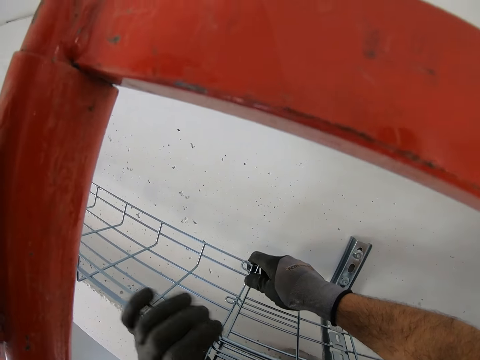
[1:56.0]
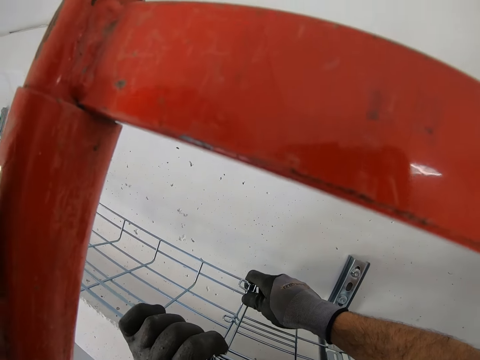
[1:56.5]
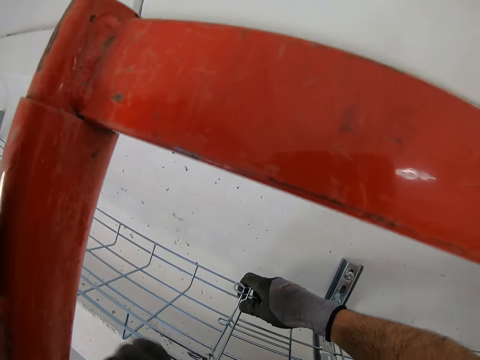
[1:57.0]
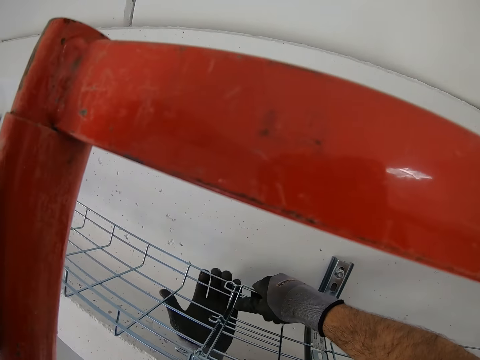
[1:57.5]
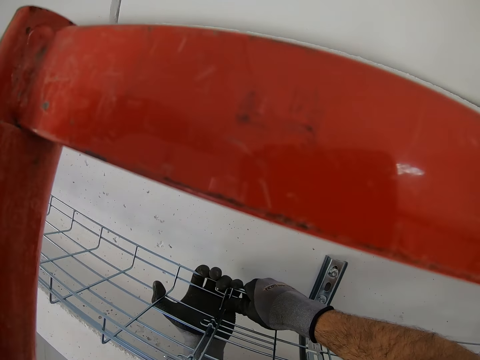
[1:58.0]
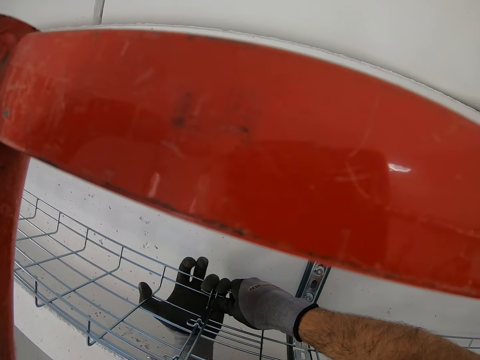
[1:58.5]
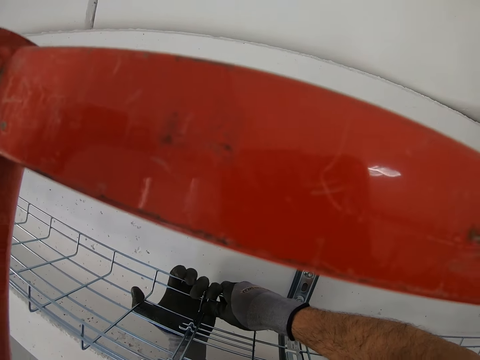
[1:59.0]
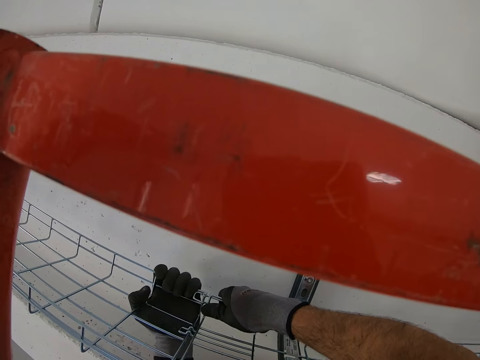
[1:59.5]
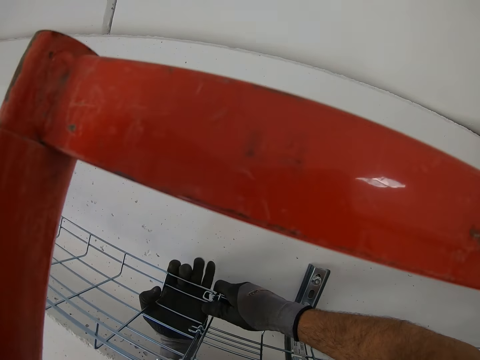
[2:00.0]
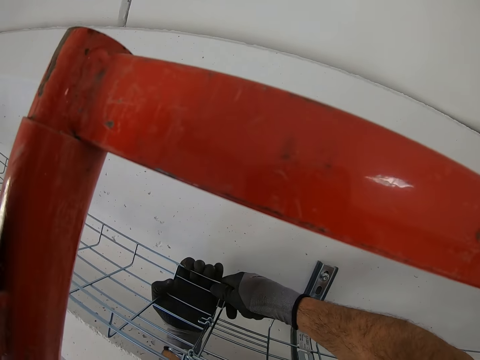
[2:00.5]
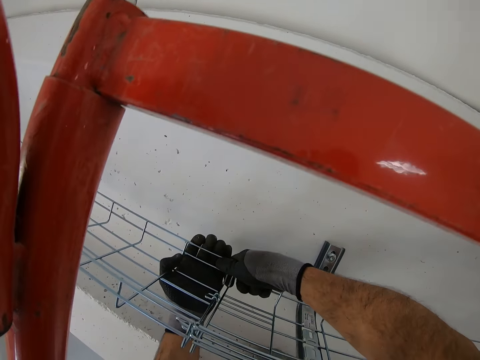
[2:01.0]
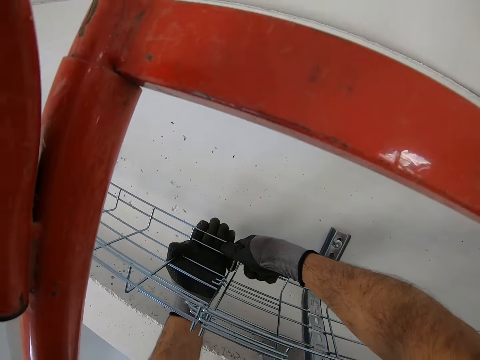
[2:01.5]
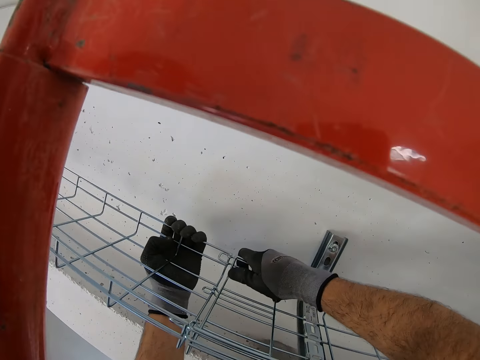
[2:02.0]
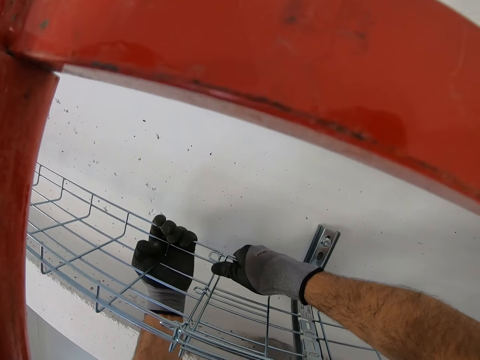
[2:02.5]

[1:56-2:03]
The camera wearer joins the metal racks.

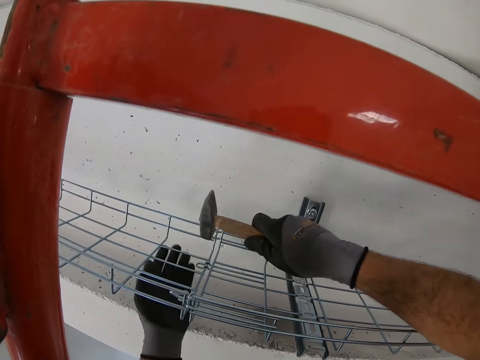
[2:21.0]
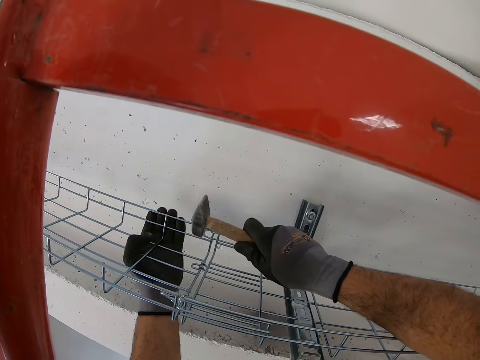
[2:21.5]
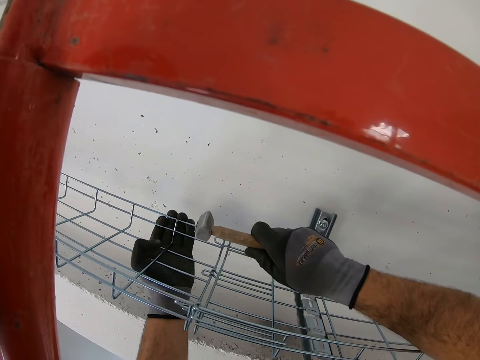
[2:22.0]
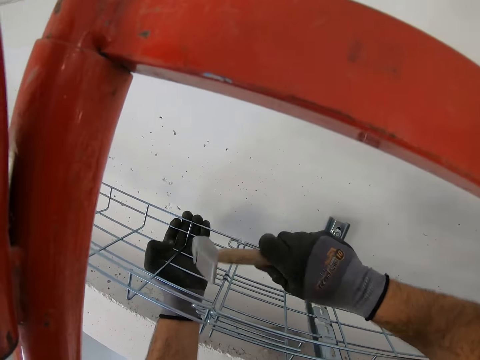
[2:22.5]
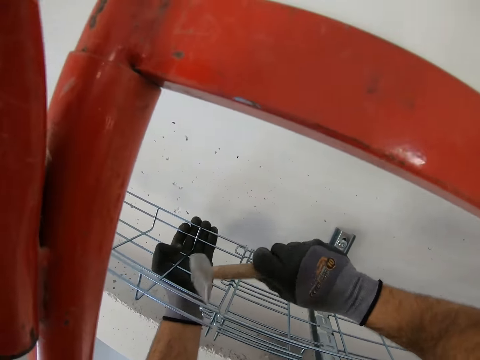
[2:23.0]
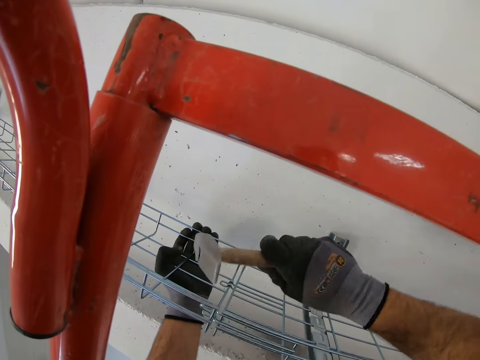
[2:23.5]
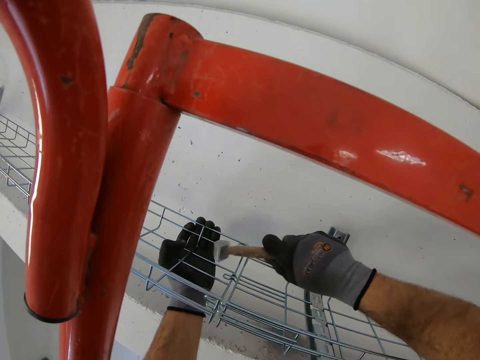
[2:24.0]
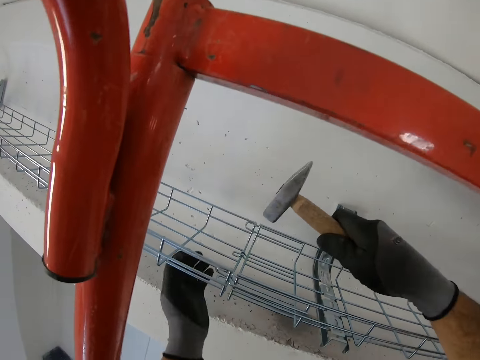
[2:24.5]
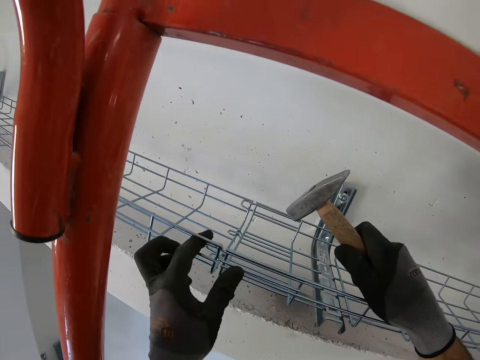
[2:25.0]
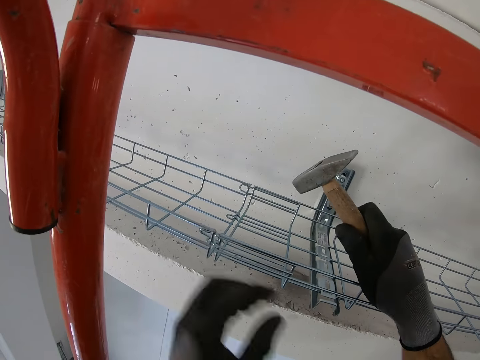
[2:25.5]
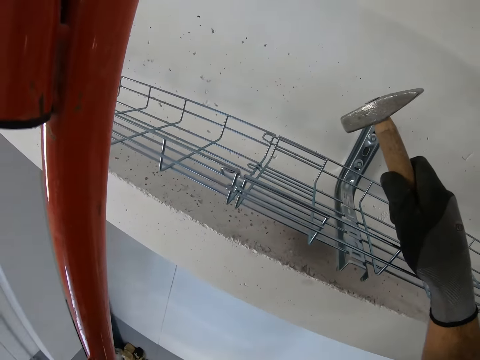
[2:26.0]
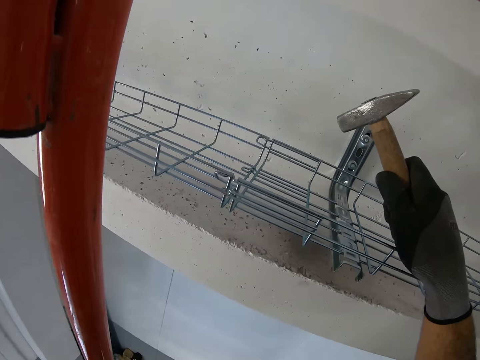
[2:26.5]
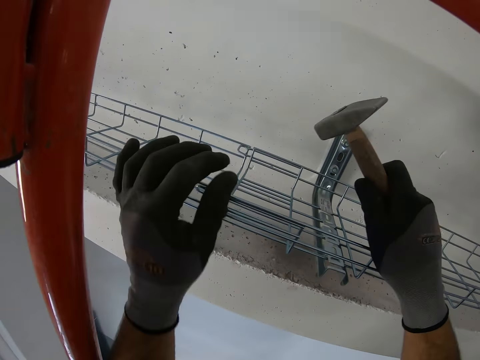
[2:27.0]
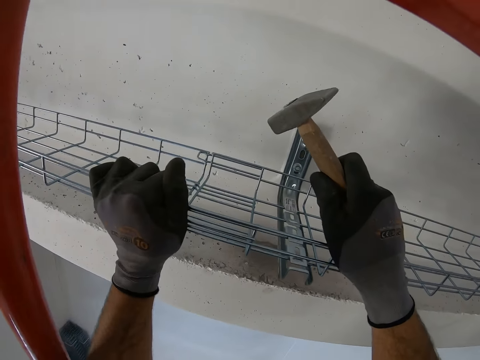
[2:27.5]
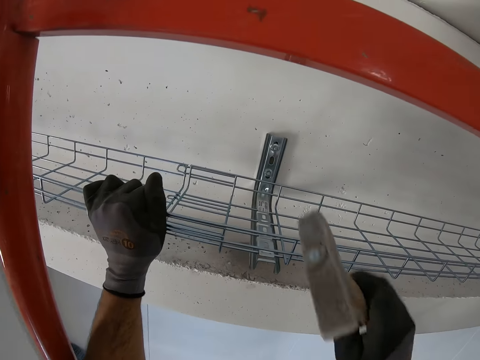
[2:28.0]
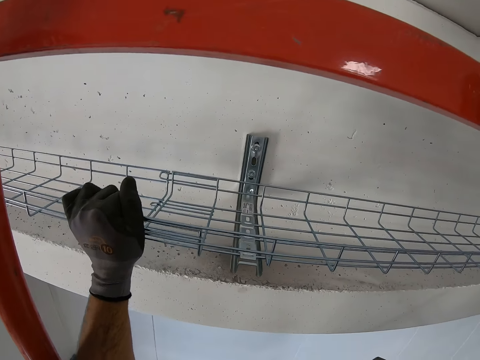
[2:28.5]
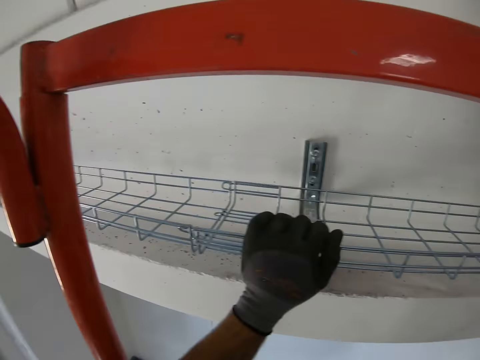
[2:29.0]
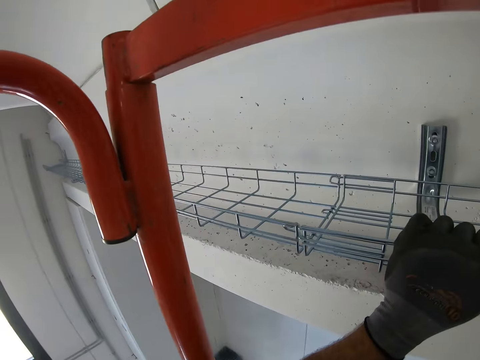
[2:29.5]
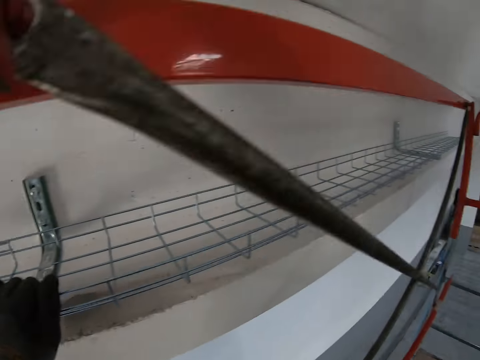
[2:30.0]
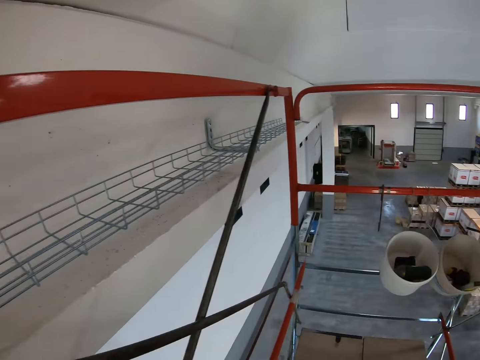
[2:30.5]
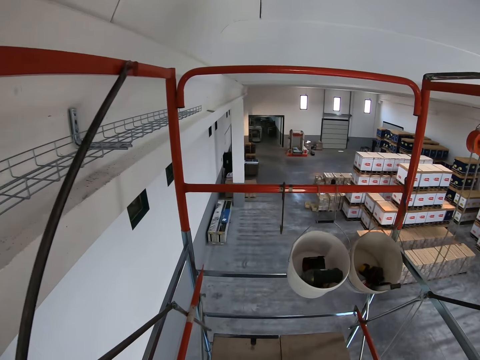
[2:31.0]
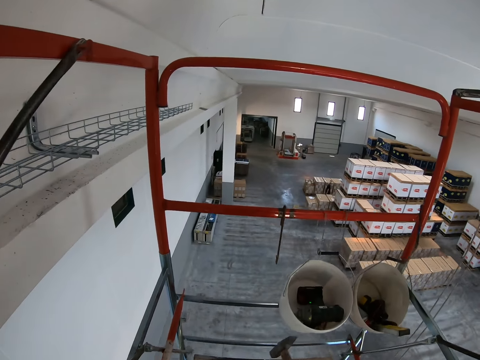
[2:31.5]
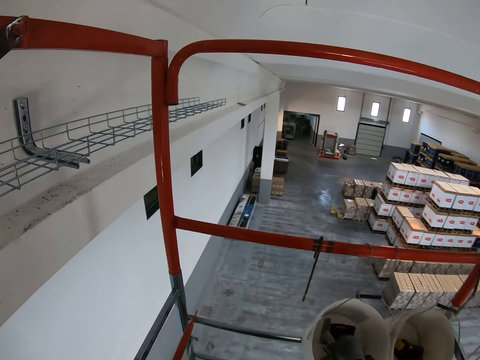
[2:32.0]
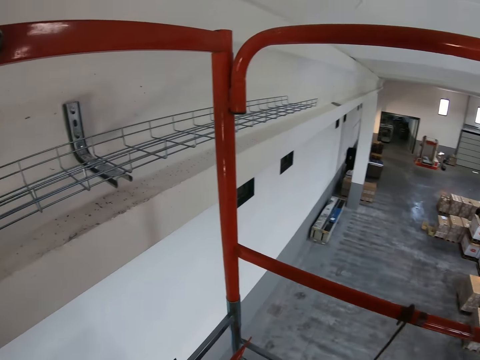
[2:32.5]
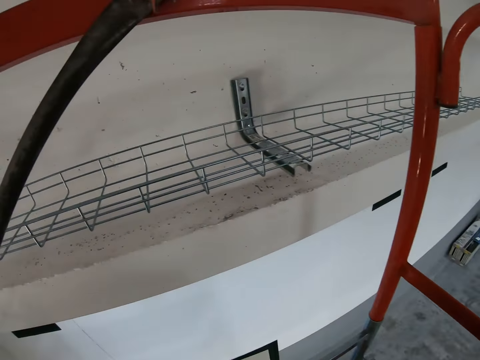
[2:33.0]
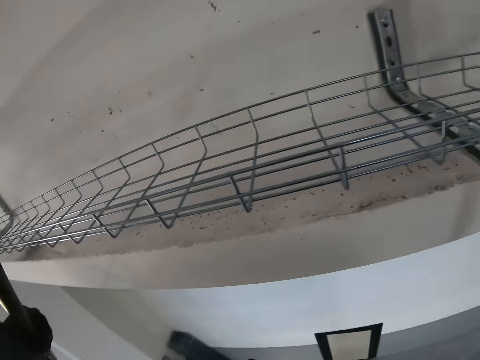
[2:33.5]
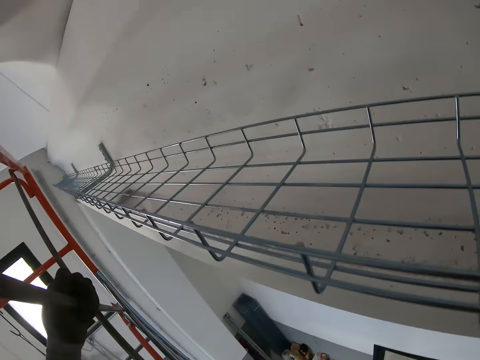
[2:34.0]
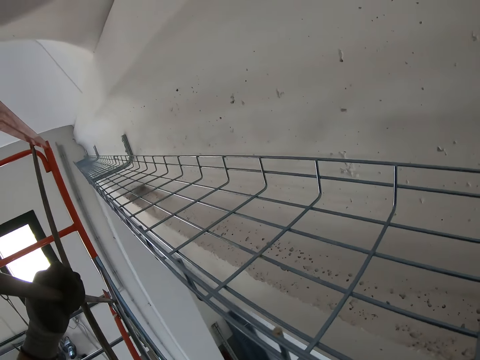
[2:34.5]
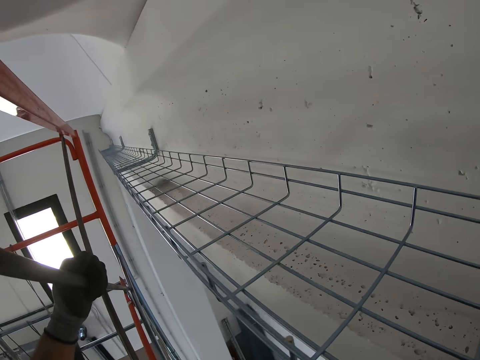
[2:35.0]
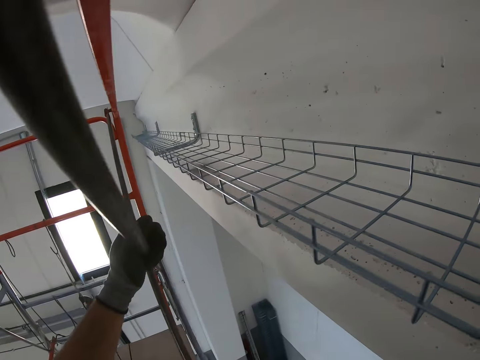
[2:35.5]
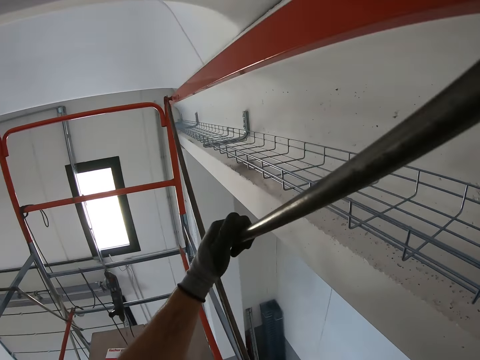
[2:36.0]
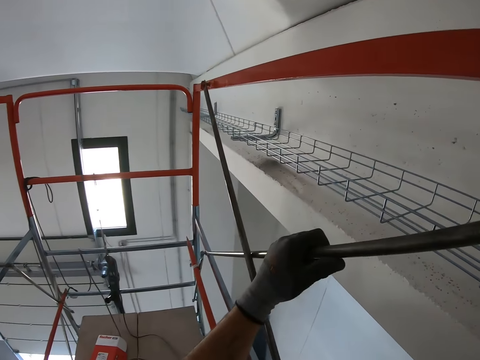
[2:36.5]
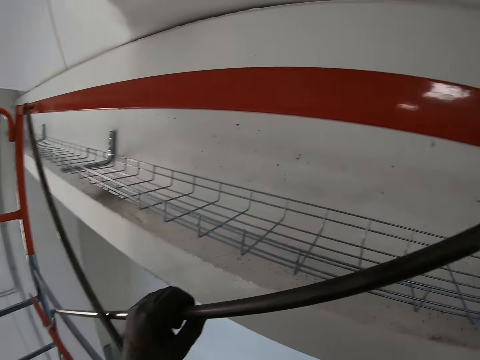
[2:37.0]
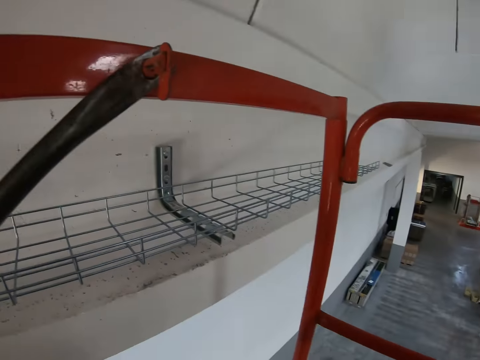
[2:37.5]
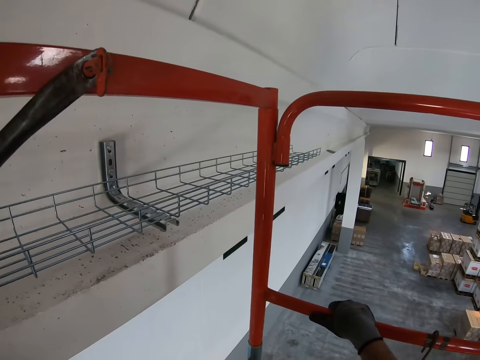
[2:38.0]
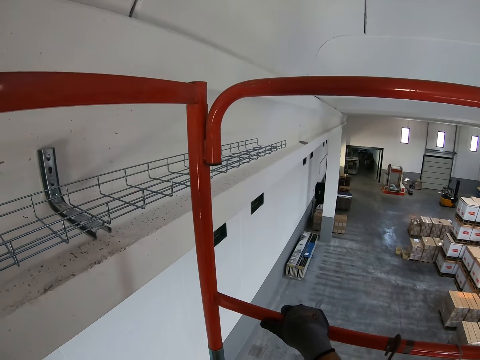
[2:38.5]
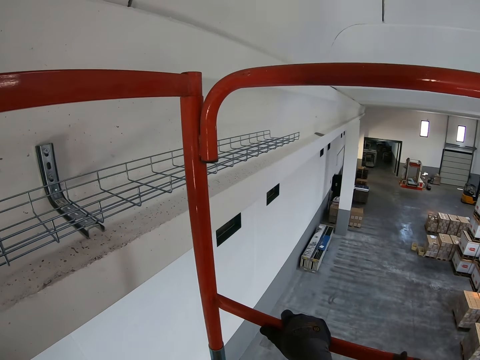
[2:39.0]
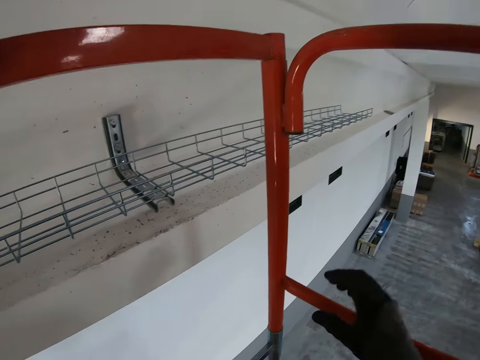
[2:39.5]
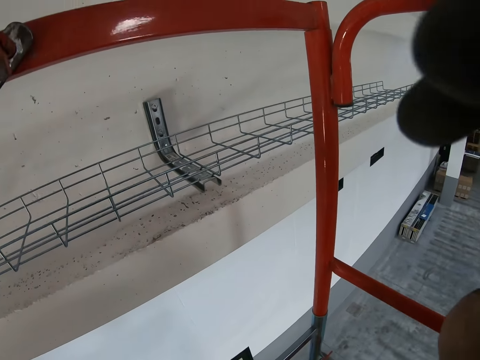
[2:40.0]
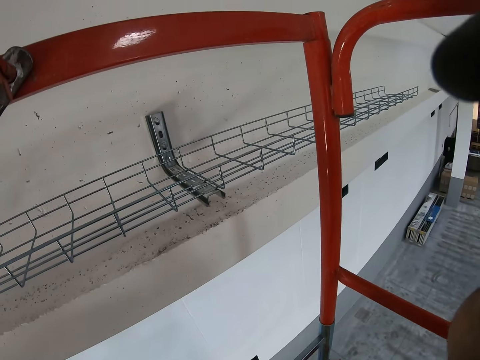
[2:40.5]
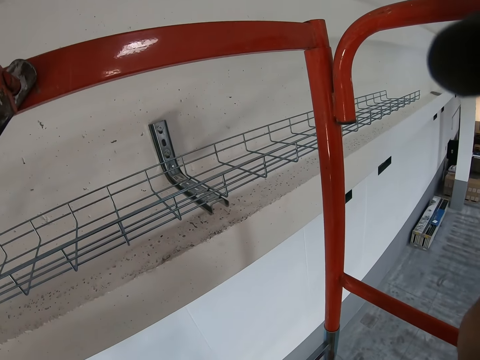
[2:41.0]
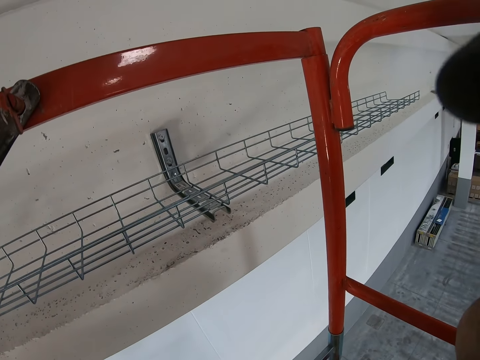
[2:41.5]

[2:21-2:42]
The camera wearer hits the wire mesh with a hammer. They hold the metal rack. They move. They return the wire mesh to the bucket. They put the hammer in the bucket. They move. They look at the wire mesh. They hold the metal bar. They lift the right hand.
